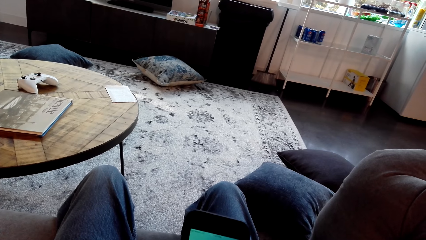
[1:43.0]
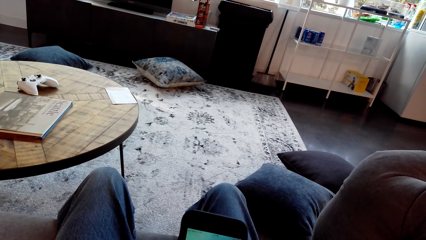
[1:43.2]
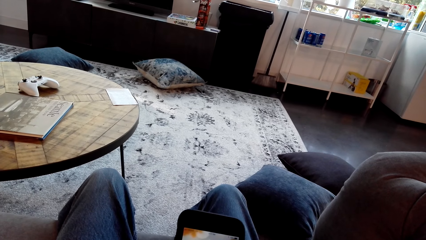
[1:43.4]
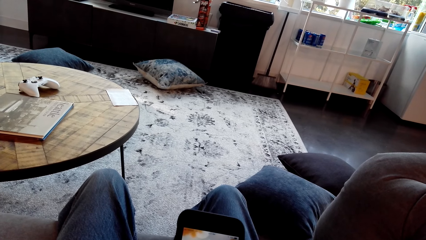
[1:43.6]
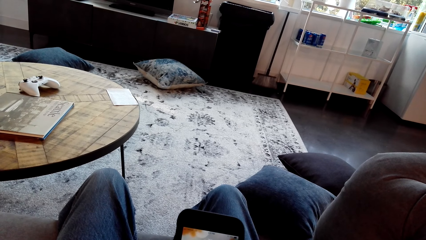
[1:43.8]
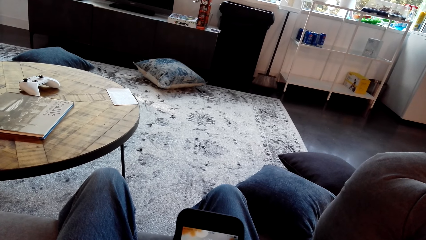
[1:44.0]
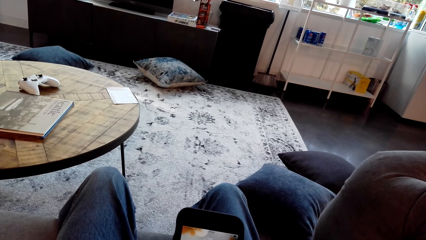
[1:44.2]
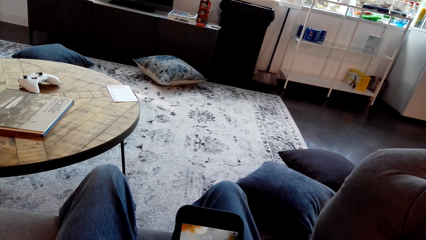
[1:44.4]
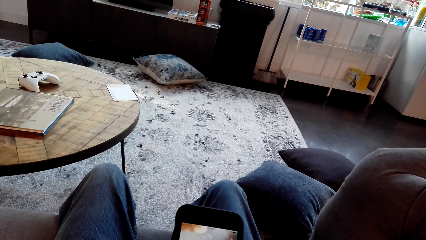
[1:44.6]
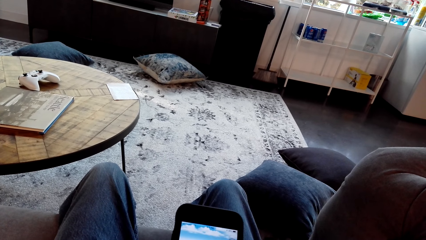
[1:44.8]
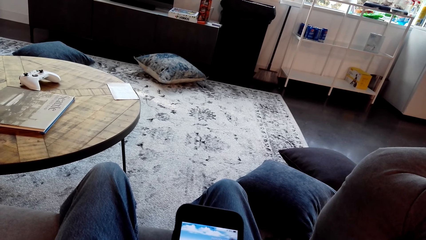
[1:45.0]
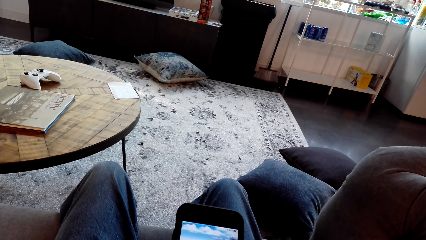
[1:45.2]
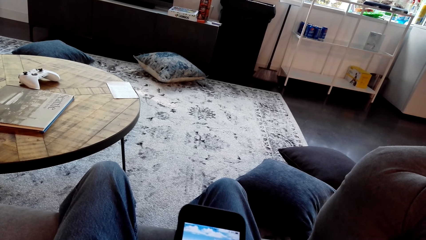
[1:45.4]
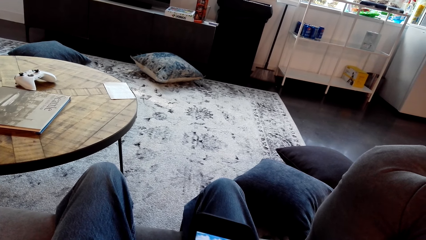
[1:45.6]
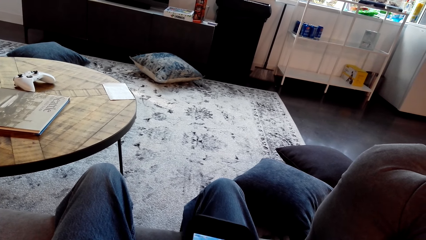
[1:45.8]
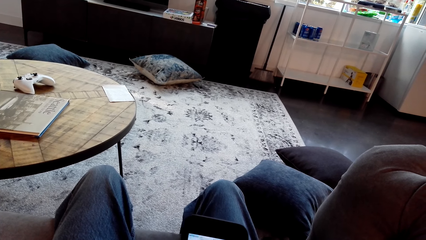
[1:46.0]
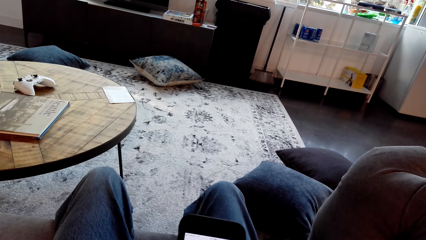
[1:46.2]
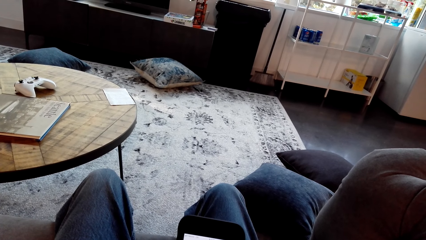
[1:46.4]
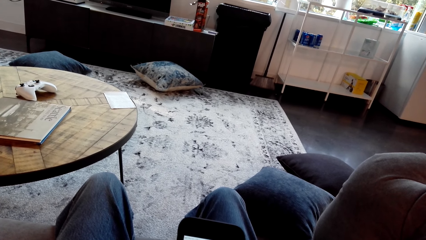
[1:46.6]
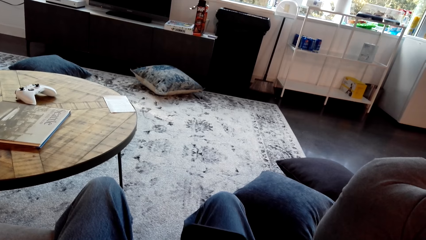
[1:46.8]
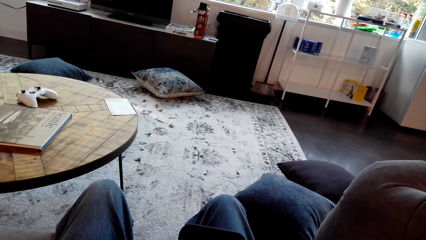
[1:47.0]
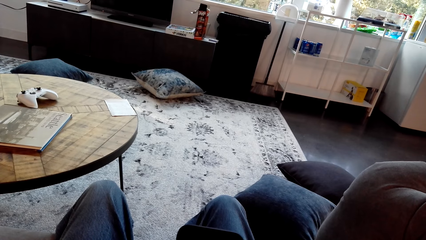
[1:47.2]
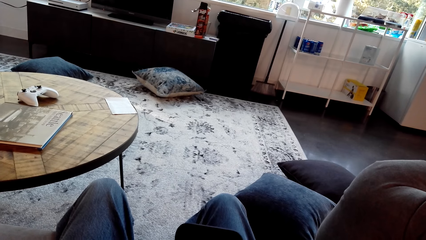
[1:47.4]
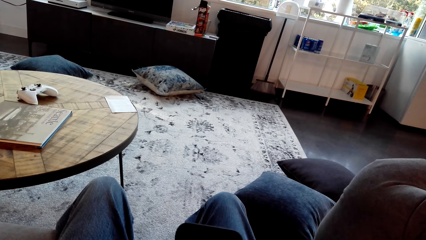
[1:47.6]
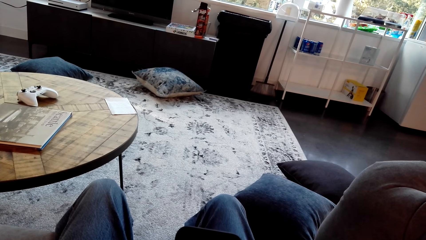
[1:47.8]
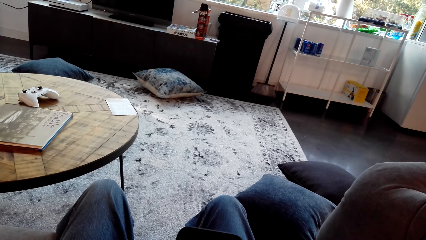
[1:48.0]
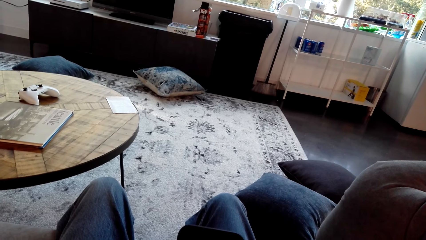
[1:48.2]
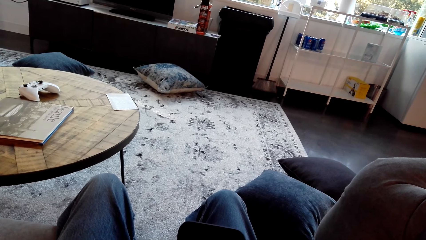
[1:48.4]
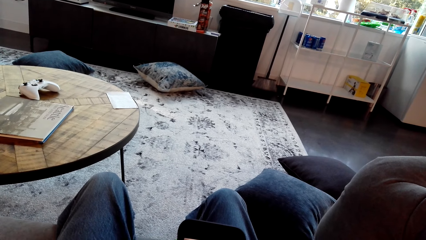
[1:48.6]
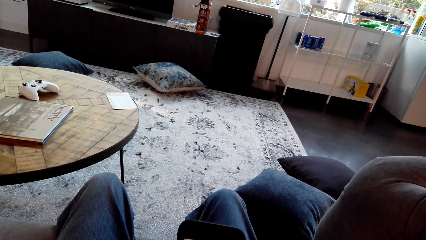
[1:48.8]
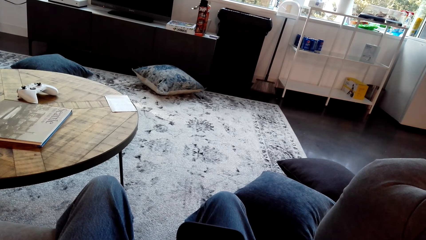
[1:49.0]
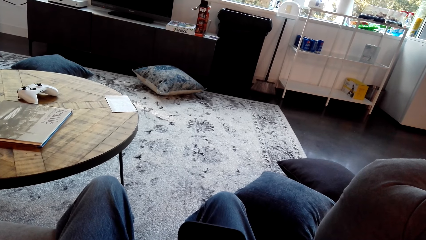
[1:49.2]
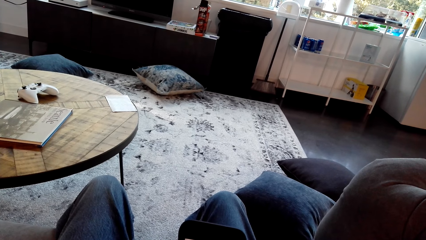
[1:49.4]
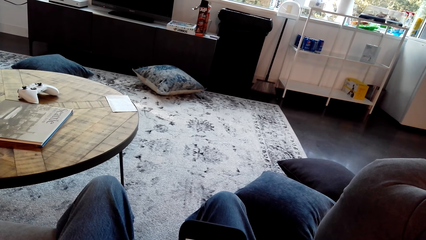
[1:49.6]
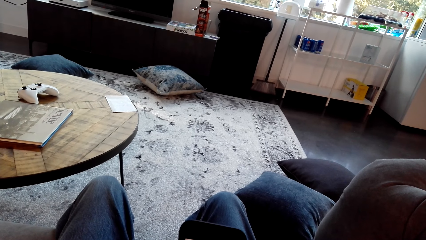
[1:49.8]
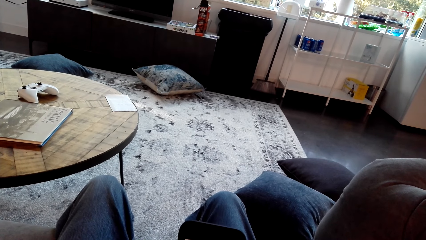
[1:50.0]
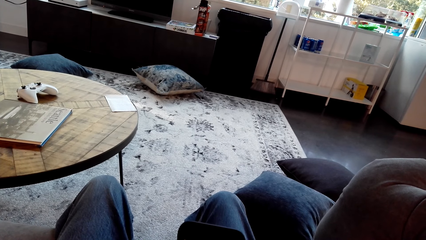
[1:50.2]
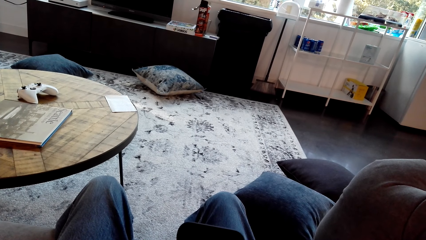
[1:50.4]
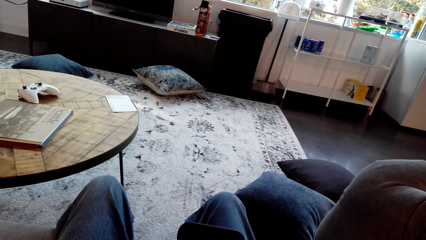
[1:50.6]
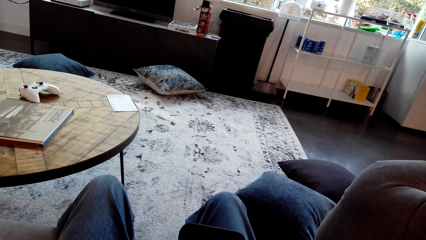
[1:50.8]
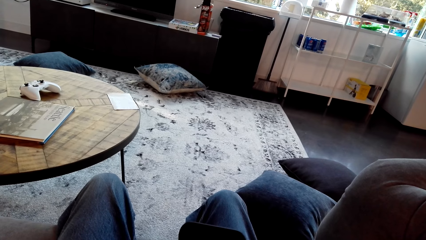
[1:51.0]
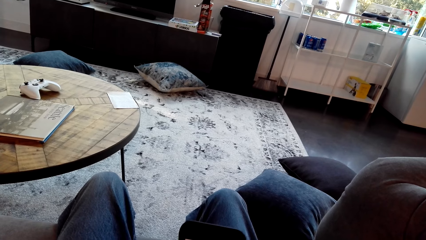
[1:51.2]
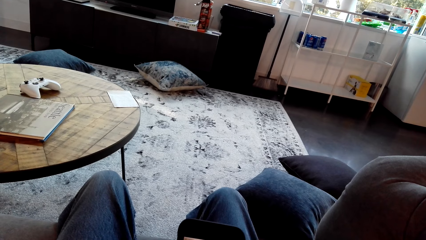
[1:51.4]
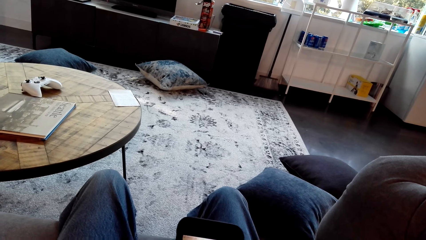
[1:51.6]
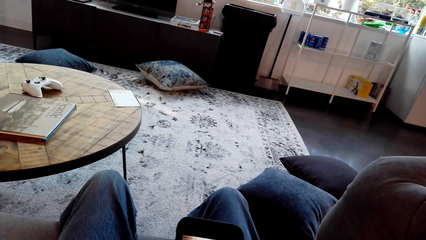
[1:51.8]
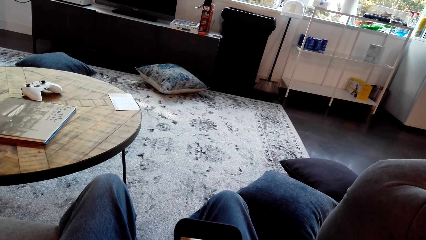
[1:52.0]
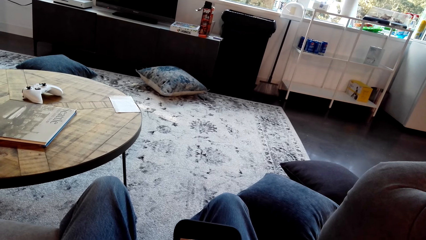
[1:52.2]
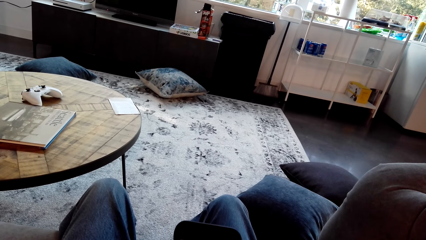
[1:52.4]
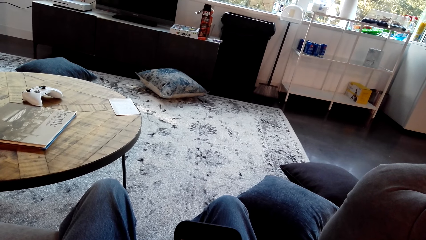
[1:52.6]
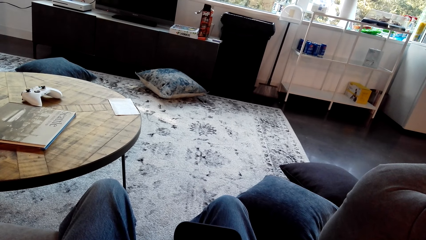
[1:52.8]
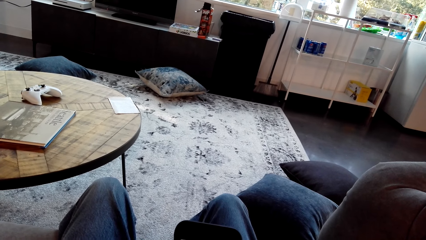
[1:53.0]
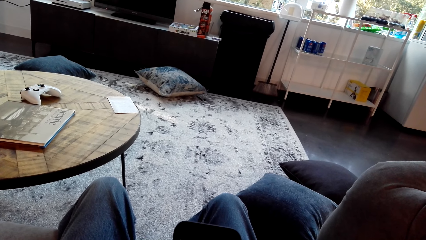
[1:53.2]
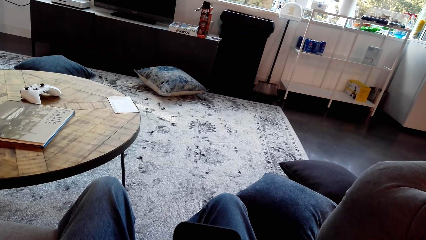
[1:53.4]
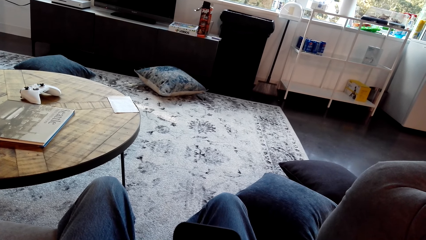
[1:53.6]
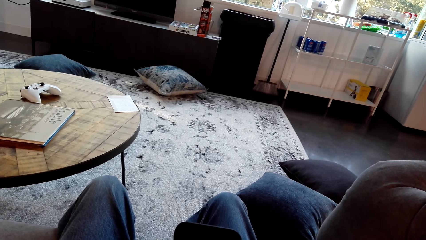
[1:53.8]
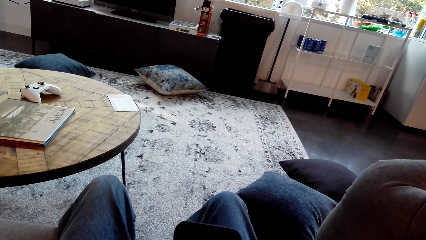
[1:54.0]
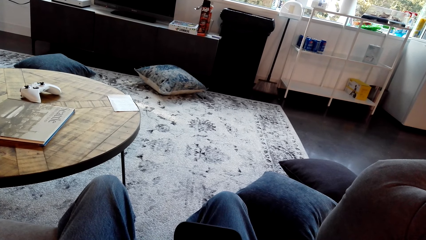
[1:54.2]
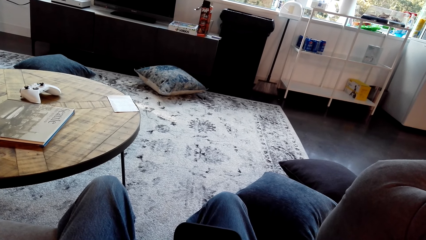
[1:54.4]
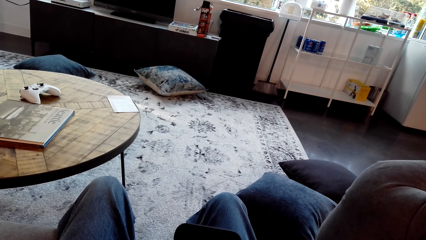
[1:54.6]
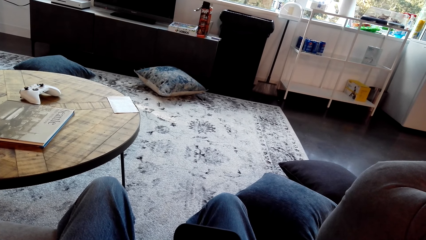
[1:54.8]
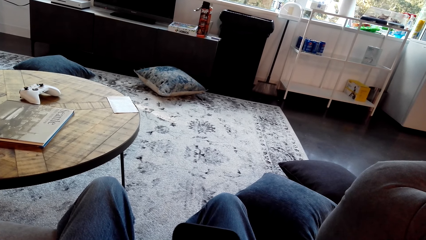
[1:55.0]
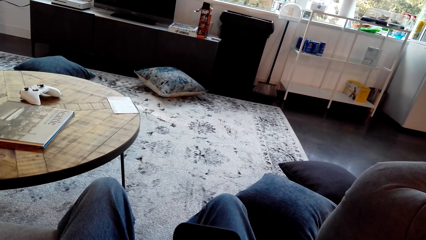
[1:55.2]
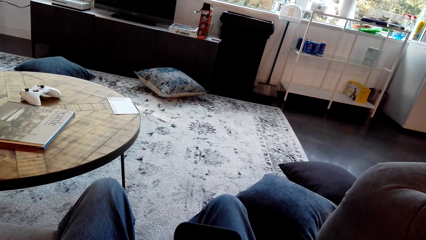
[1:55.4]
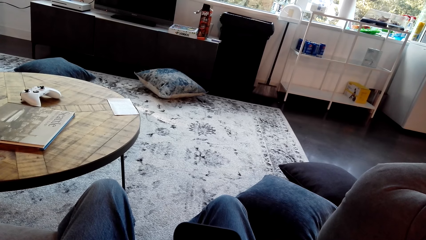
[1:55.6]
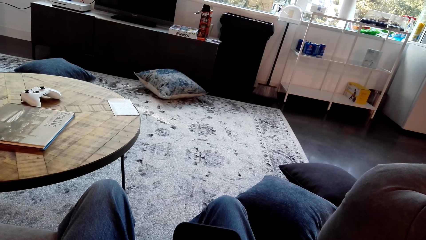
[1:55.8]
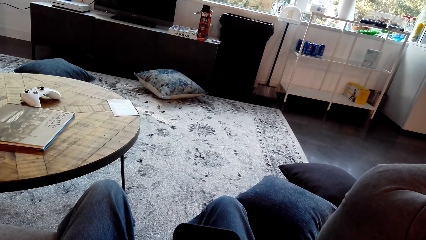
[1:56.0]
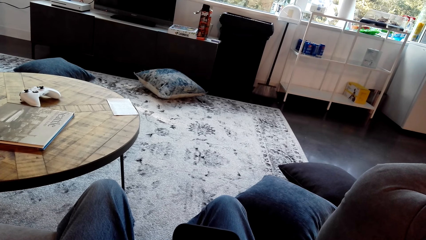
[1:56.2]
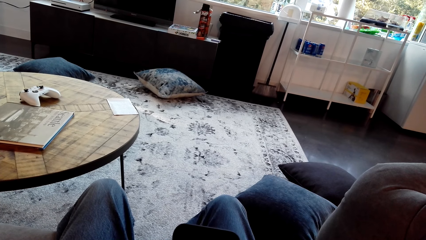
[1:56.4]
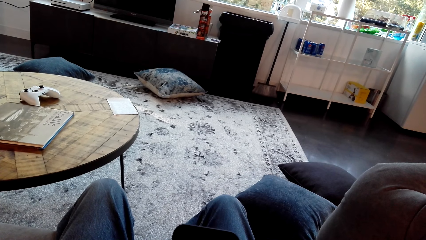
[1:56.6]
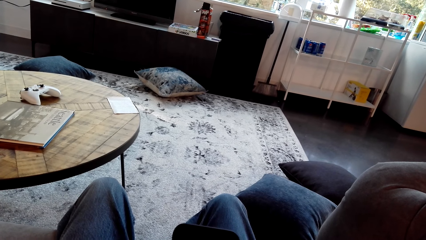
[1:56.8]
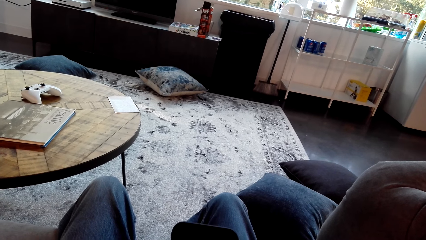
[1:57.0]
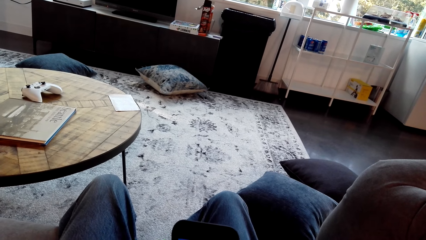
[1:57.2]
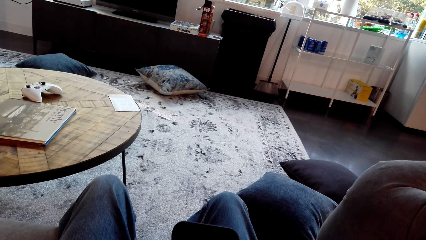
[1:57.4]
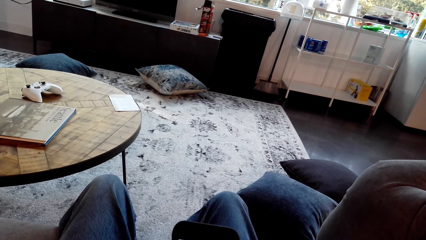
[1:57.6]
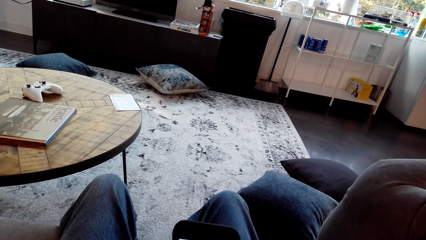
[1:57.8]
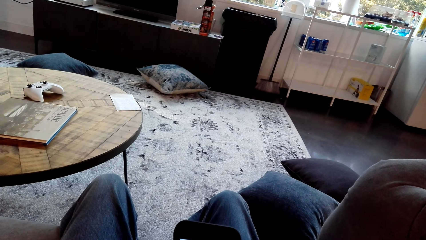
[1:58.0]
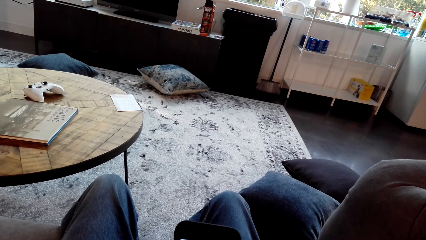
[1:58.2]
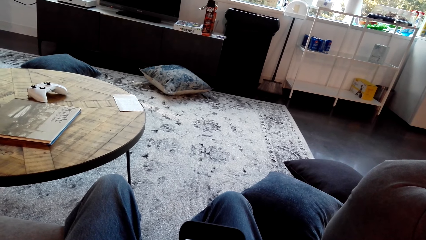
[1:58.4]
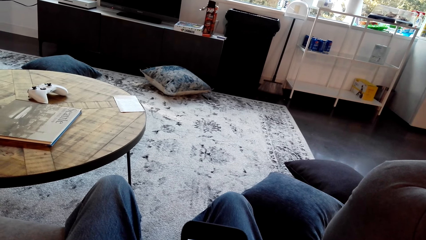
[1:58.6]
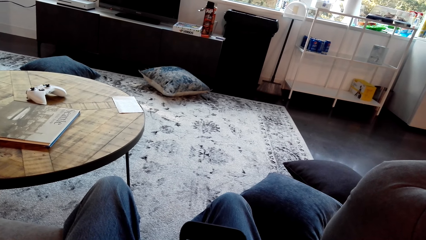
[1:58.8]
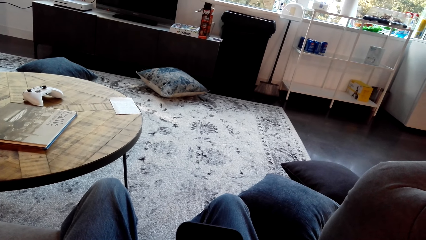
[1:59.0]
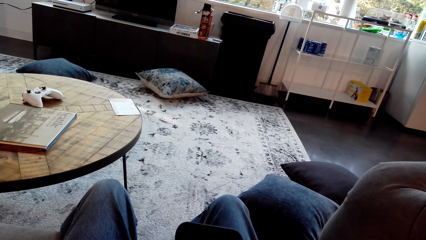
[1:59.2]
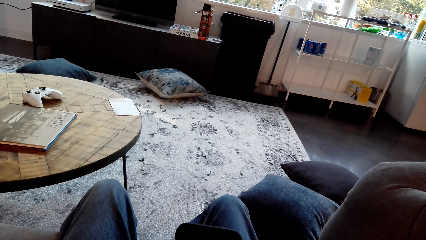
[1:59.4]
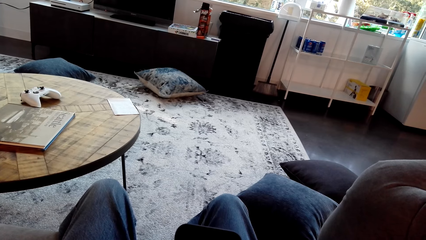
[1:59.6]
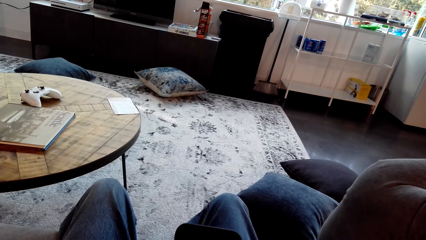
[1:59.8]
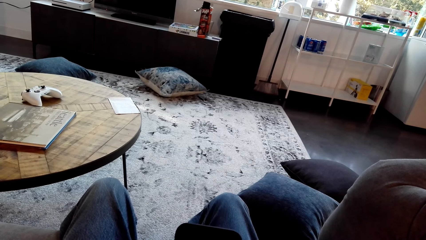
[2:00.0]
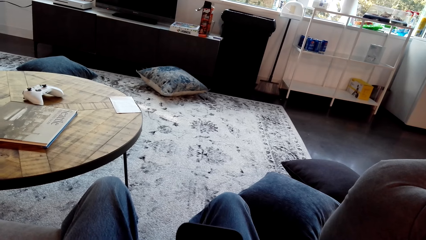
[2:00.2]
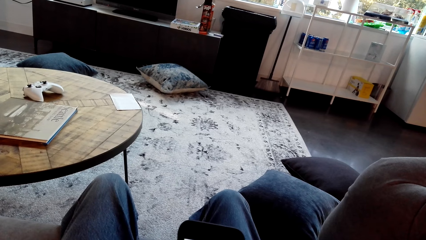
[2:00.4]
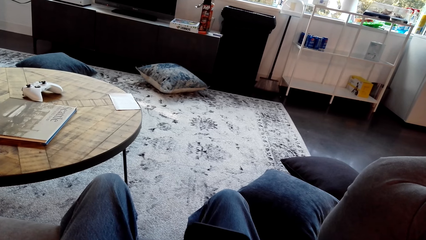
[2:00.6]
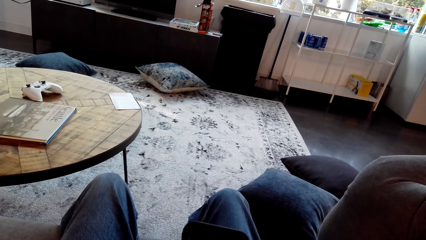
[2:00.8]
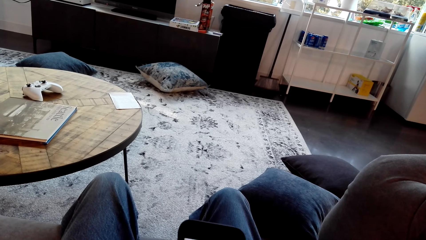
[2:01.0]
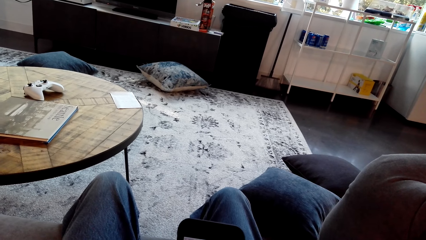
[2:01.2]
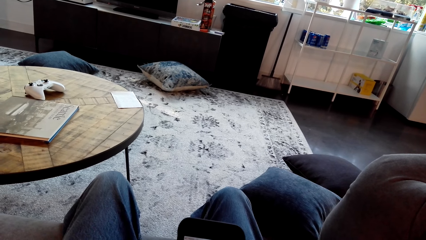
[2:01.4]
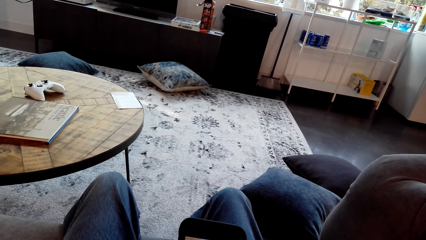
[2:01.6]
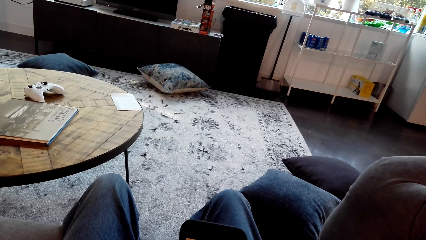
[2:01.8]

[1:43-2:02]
The camera wearer operates on the phone. They look on the living table.
